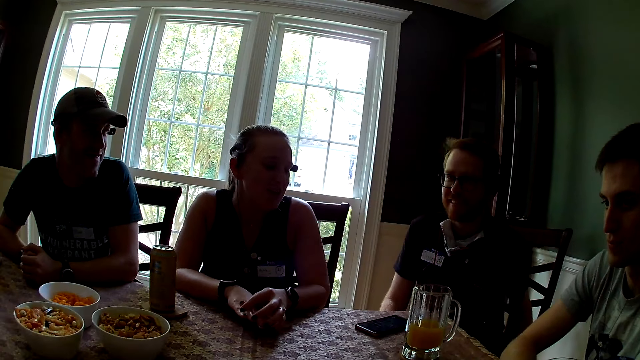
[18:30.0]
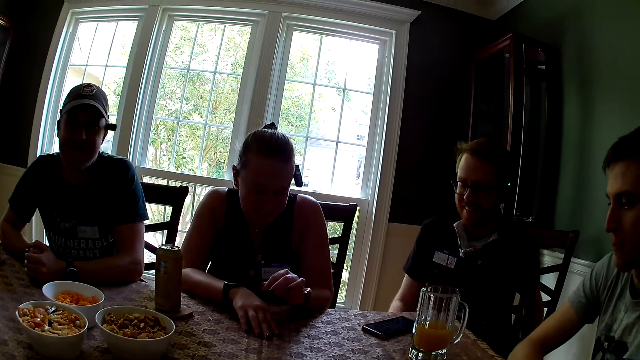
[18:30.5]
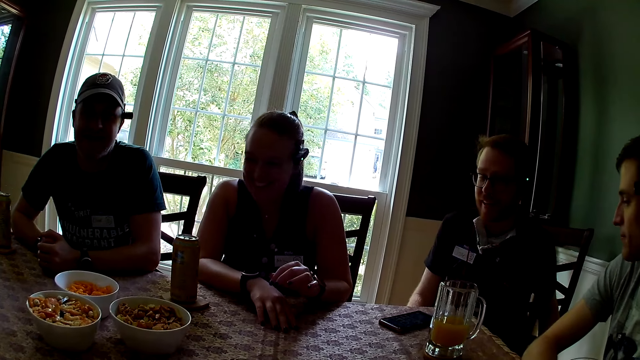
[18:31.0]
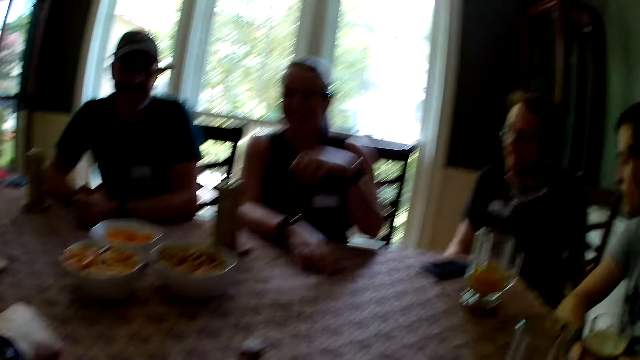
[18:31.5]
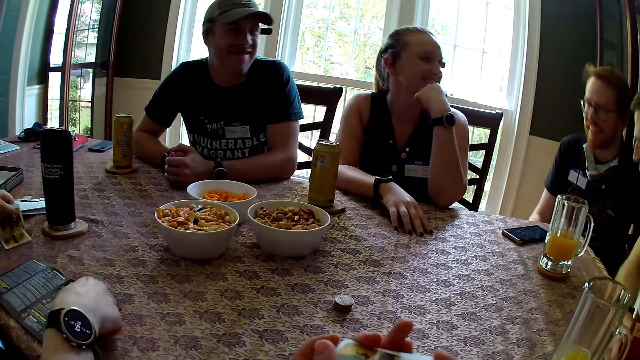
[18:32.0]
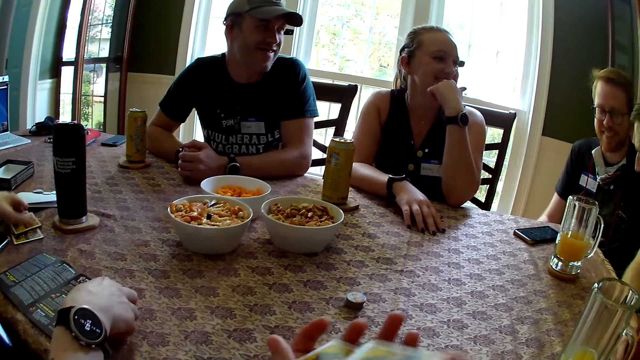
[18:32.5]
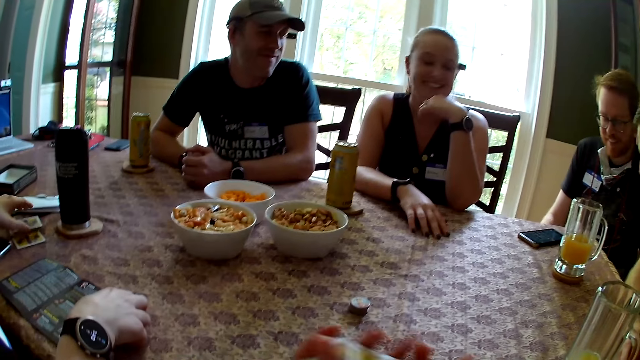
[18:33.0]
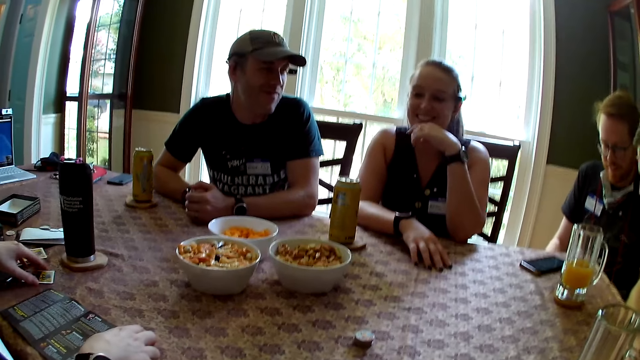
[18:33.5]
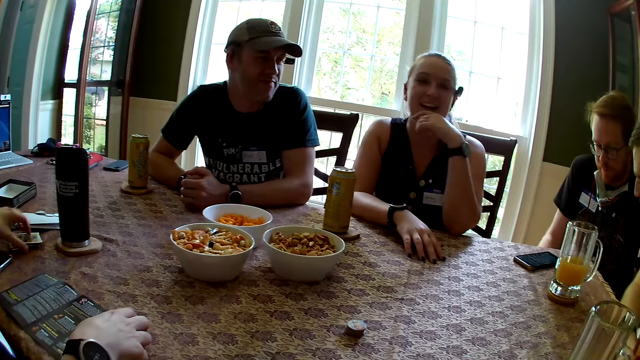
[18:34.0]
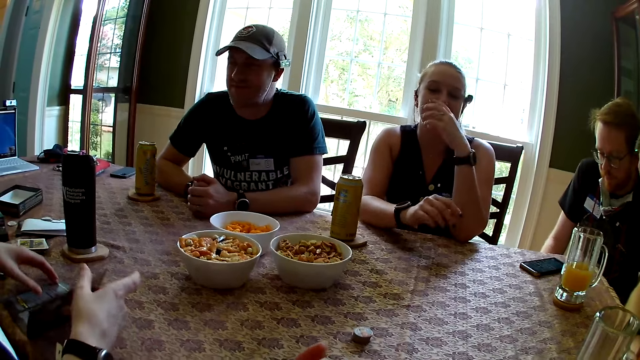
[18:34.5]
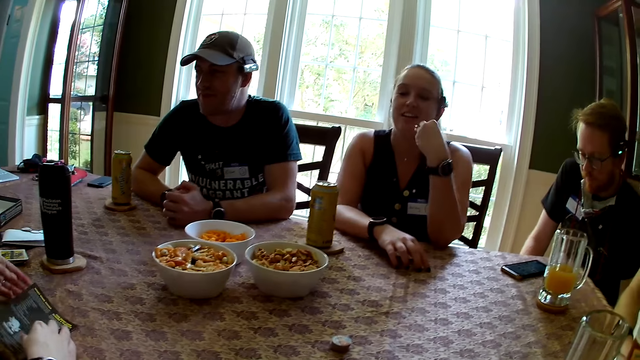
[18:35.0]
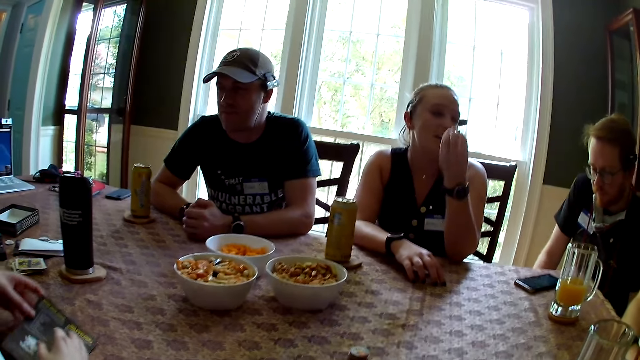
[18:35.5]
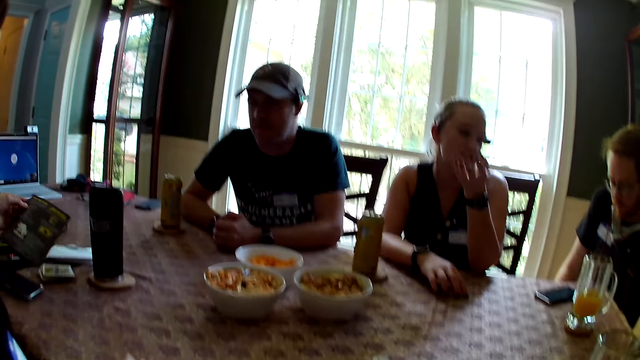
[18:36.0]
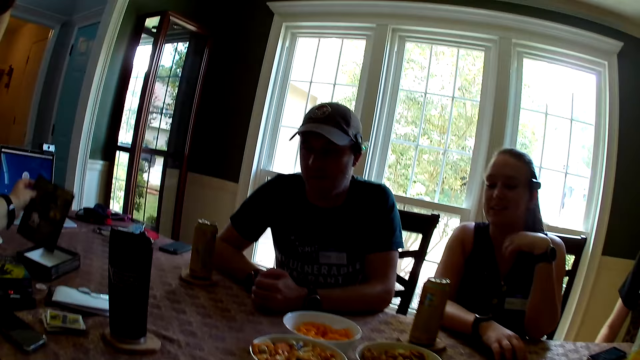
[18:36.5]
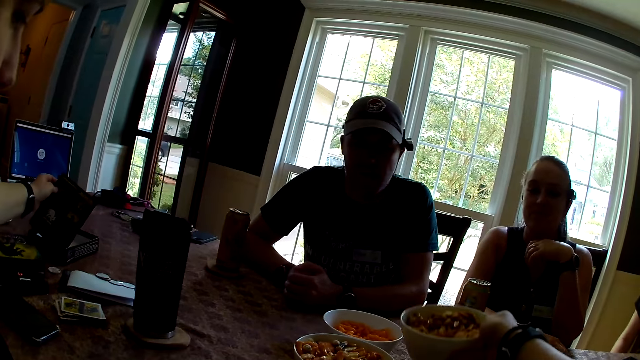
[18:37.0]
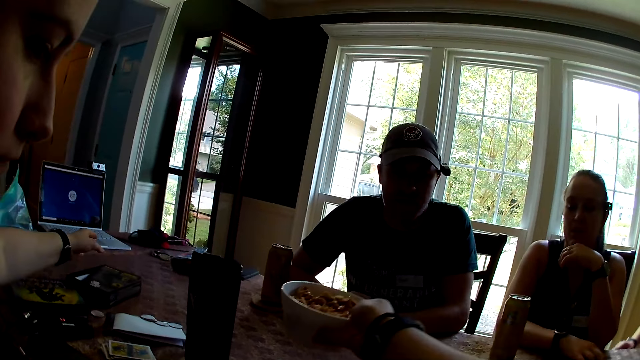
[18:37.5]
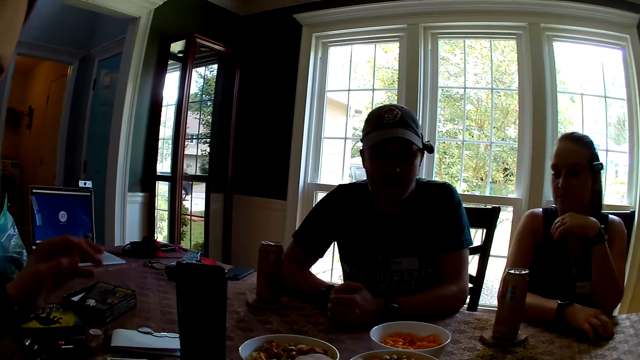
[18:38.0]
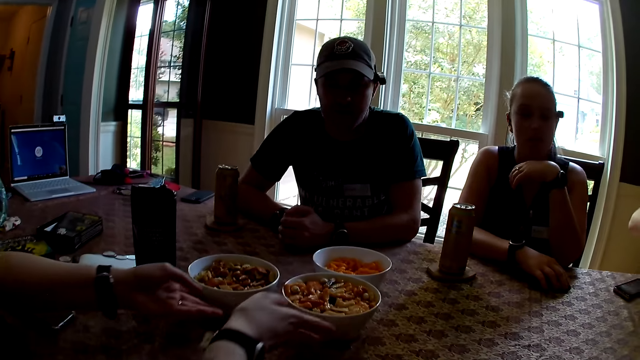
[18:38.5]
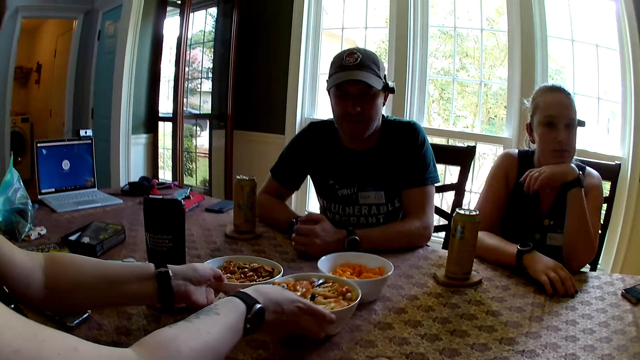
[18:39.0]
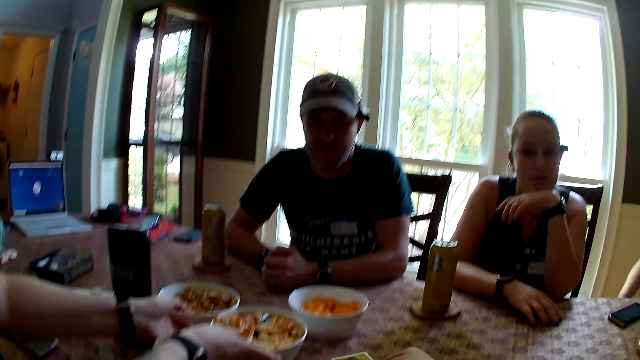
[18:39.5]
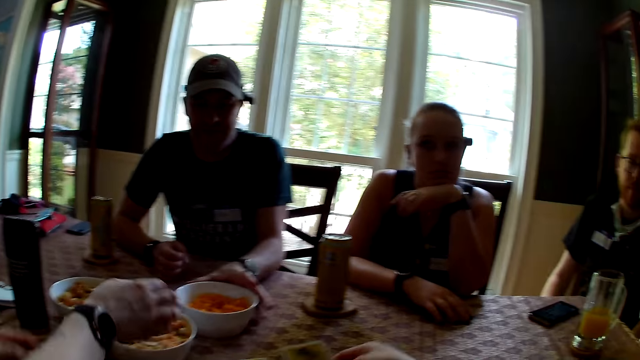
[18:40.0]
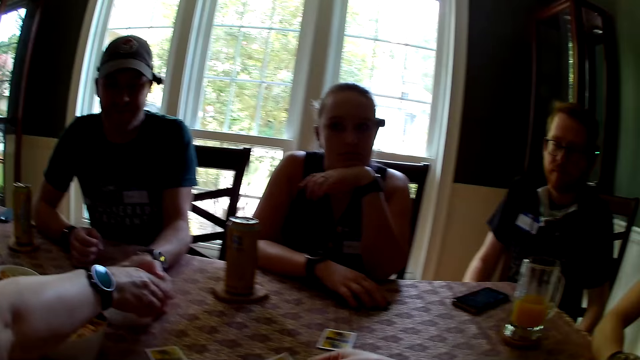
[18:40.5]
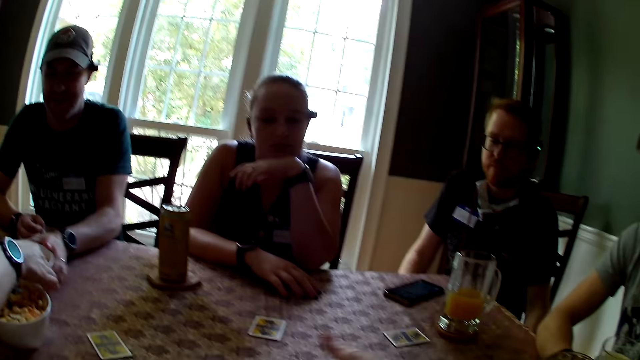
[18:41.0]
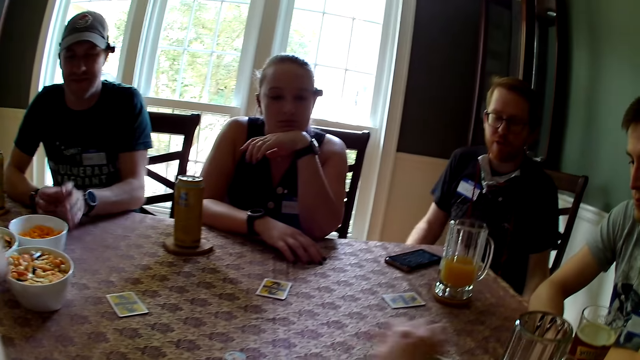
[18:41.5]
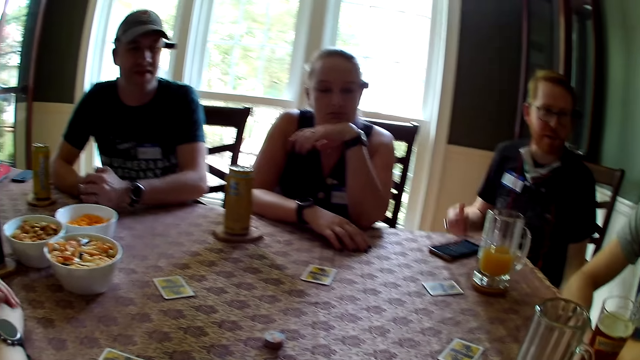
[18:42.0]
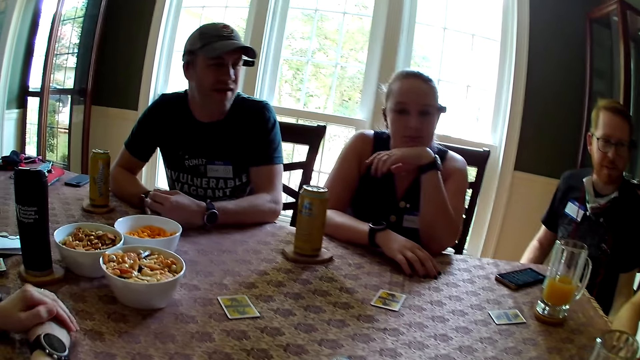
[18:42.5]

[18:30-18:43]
The camera wearer shuffles the cards with her hands. A woman arranges cards on the table with her left hand. The camera wearer checks through the cards in her hands. The woman closes the manual on the table with her hands. She moves the manual to the game box with her left hand. The camera wearer moves the bowl of walnut on the table with her right hand. The woman adjusts the bowl of walnuts together with a bowl of chips on the table with her hands. She moves the bowl of cheese balls on the table with her right hand. A man moves the bowl of cheese balls on the table with his left hand.

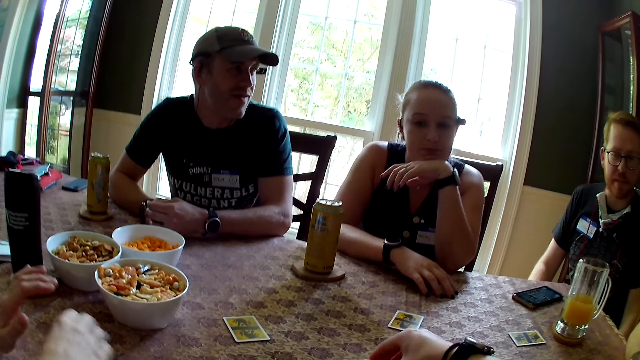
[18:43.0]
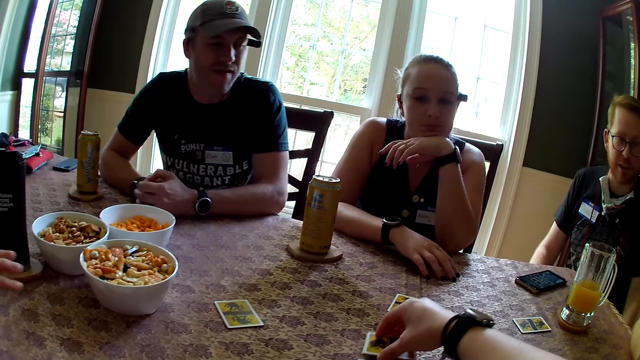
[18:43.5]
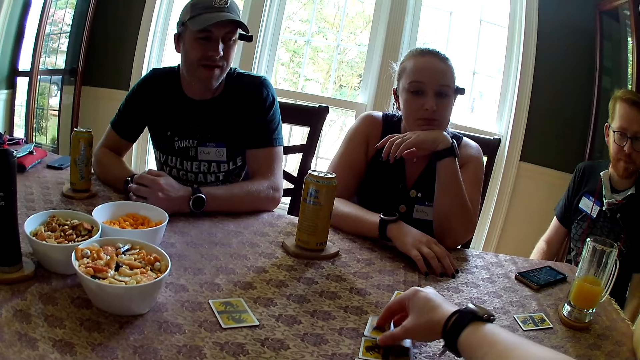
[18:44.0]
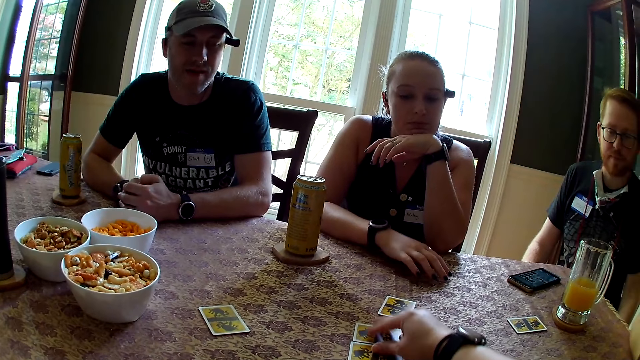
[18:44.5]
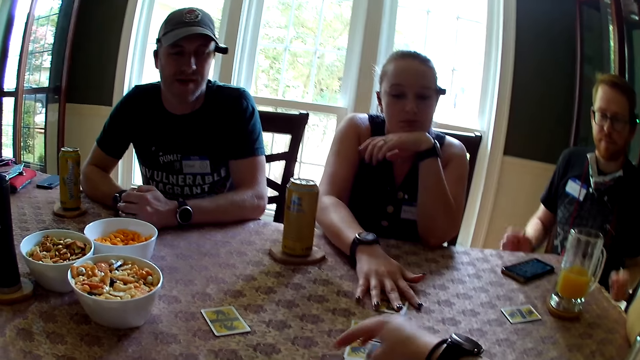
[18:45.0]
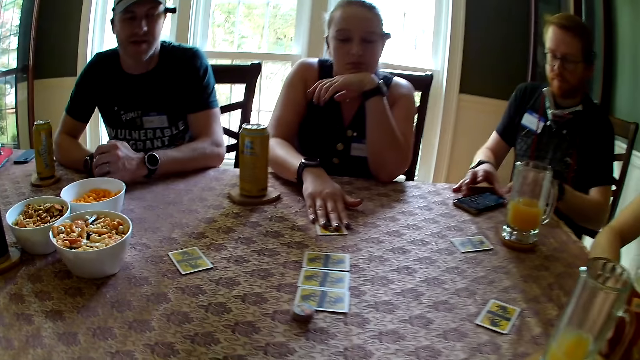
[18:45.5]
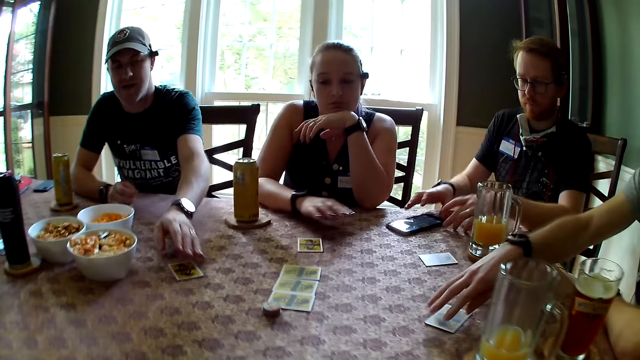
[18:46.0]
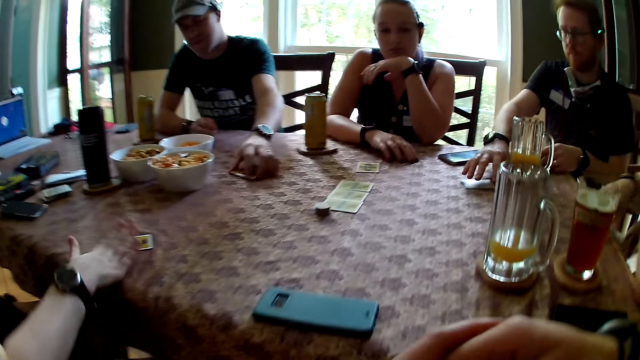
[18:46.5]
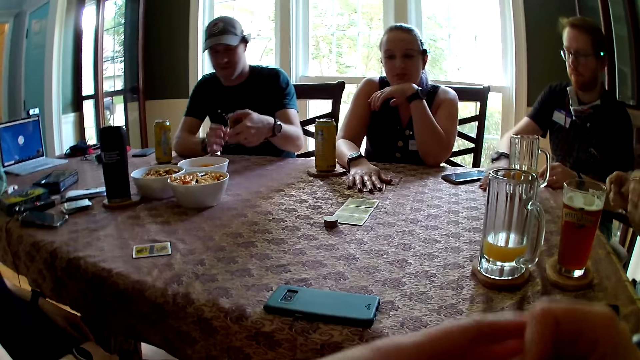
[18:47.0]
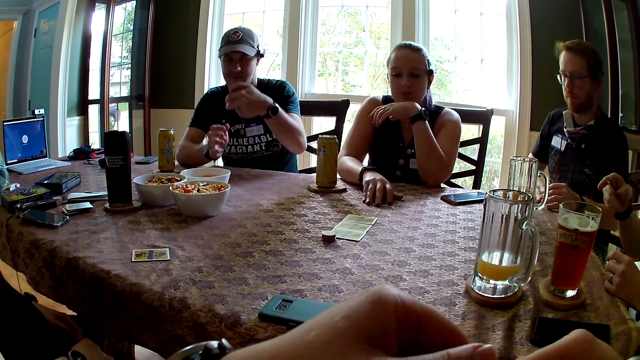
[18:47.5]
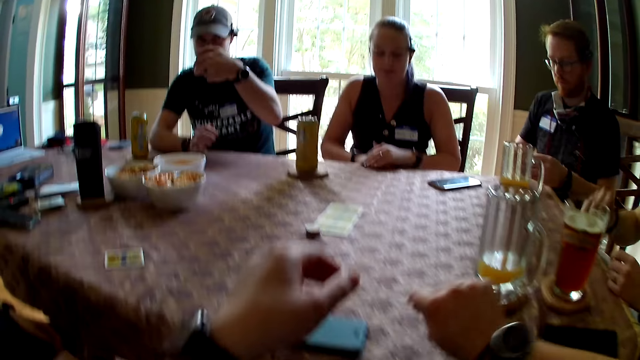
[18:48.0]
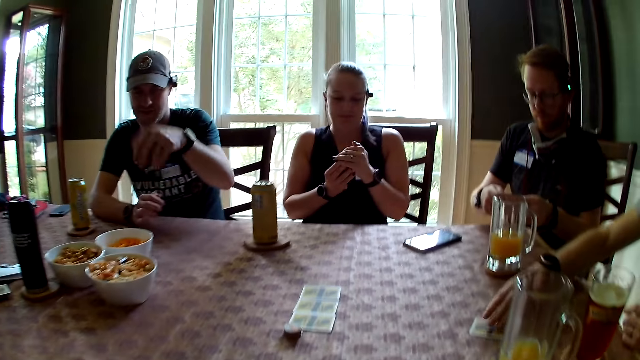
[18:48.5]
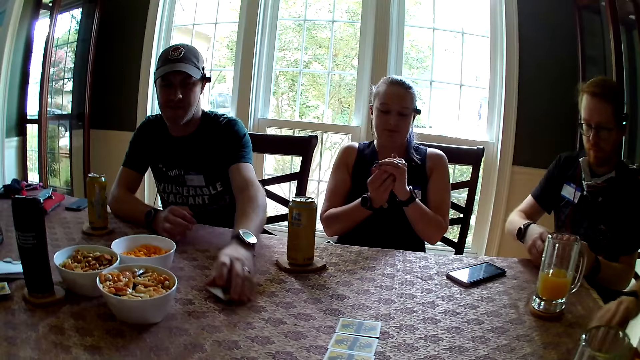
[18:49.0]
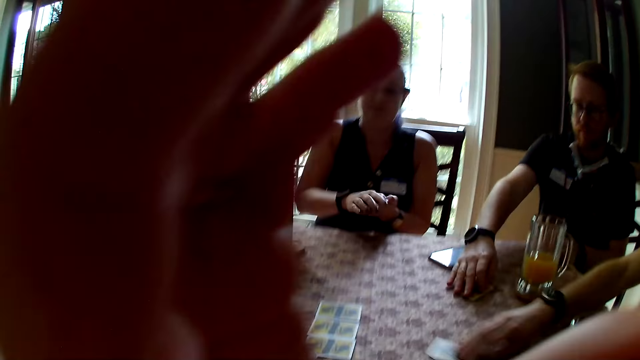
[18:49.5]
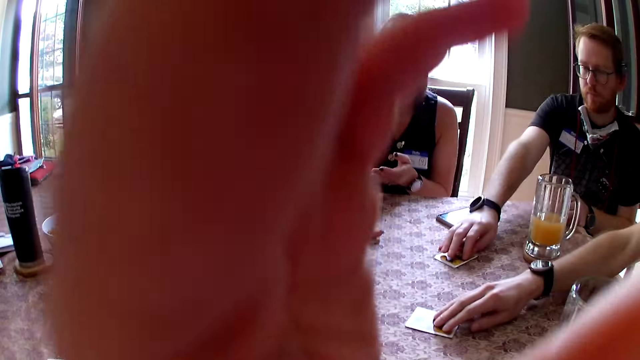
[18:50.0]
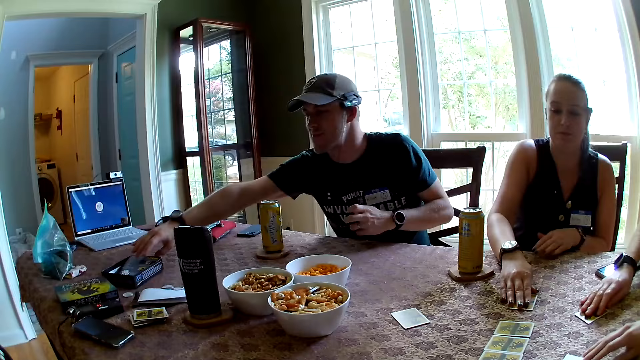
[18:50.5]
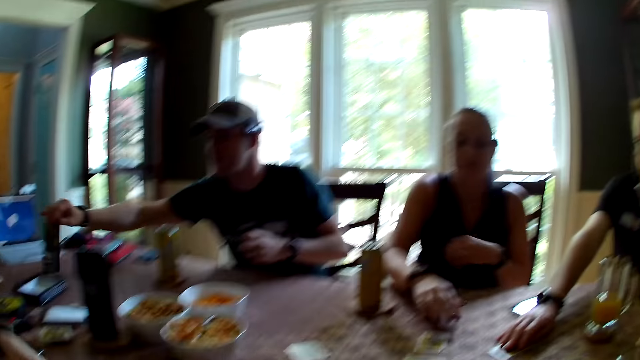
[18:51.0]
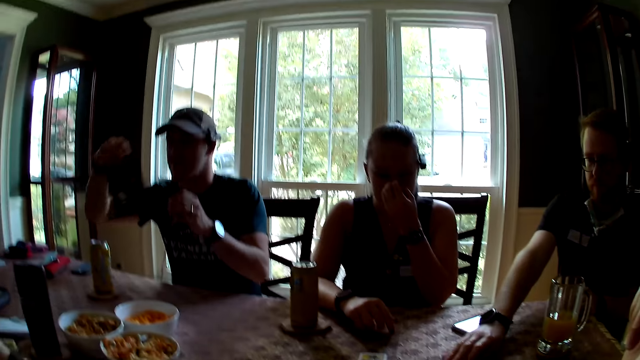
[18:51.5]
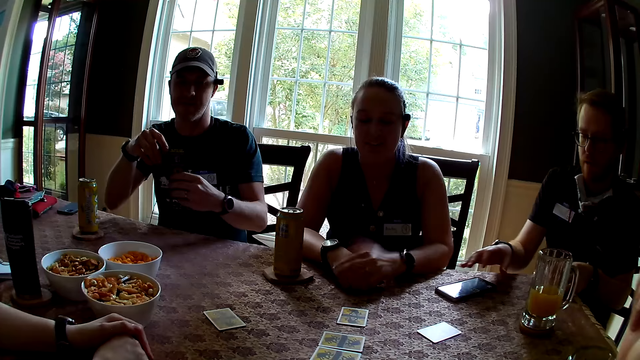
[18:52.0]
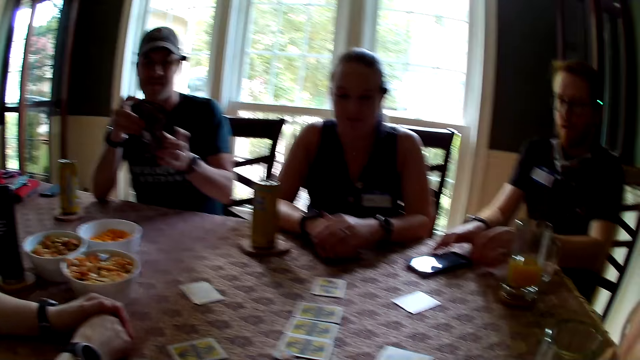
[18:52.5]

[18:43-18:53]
The camera wearer arranges the cards on the table with her right hand. She puts the poker card on the table. A woman moves a card on the table with her right hand. A man scrolls the phone. He moves the mobile phone on the table with his hands. Another man moves a card on the table with his right hand. The woman drops a card on the table with her right hand. Another man picks up a poker card on the table with his left hand. Another woman picks up a card on the table with her right hand. The first man moves the card on the table with his right hand. The camera wearer drops a card on the table with her right hand. The second man drops the card on the table with his right hand. The third man drops the card on the table with his left hand. The first man moves the card on the table with his right hand. The third man drops the card on the table with his right hand. The second man moves the card on the table with his right hand. The third man picks up the manual in the game box with his right hand. The first man moves the mobile phone on the table with his right hand.
